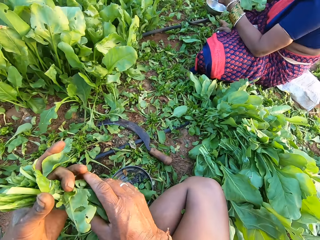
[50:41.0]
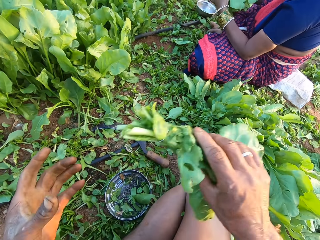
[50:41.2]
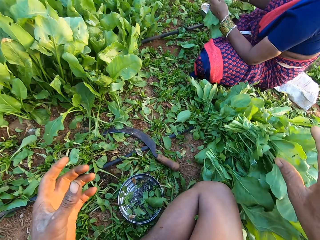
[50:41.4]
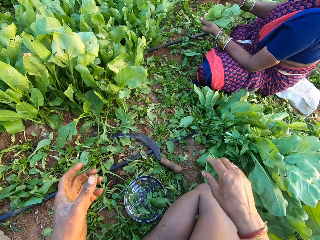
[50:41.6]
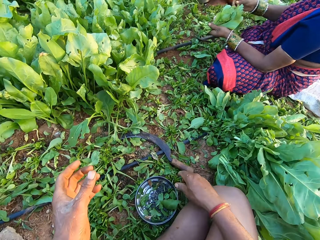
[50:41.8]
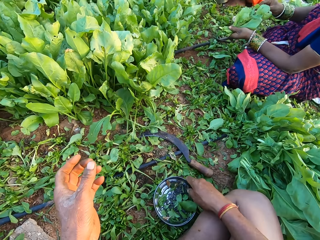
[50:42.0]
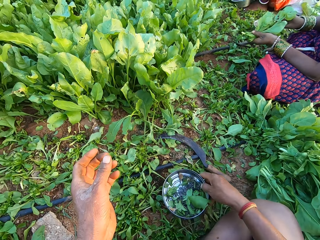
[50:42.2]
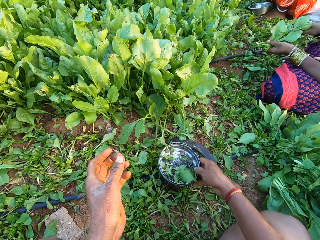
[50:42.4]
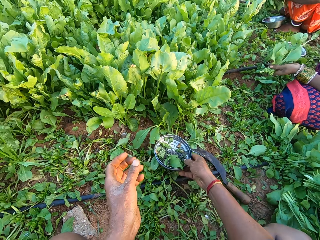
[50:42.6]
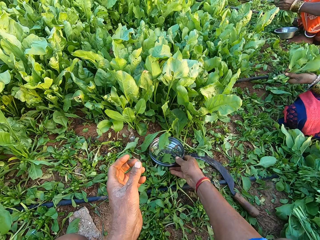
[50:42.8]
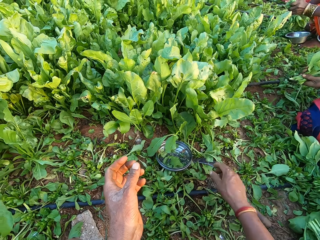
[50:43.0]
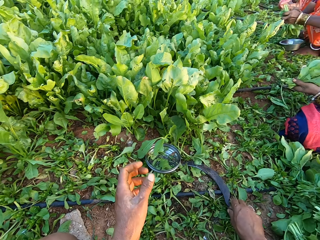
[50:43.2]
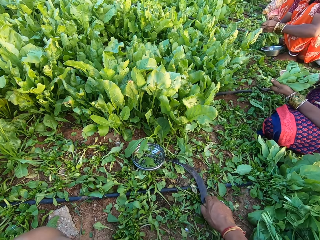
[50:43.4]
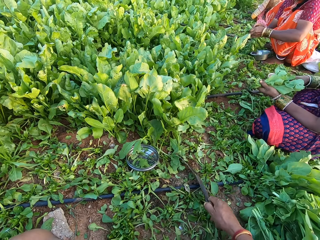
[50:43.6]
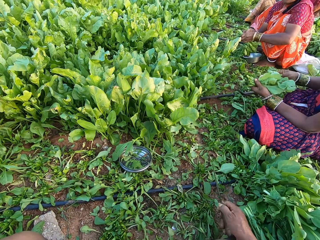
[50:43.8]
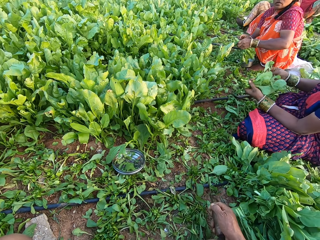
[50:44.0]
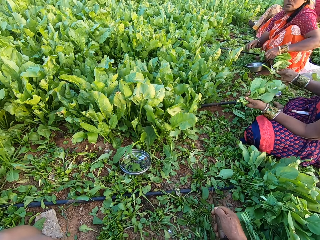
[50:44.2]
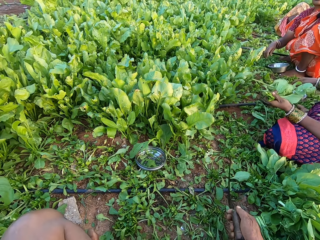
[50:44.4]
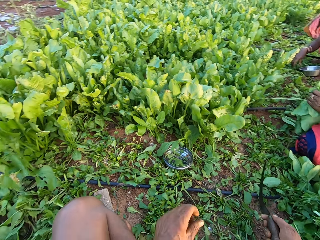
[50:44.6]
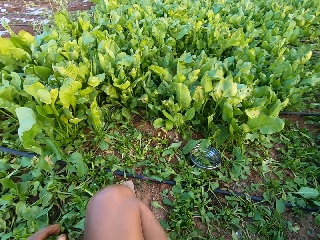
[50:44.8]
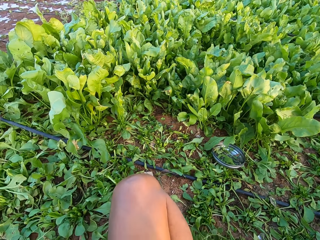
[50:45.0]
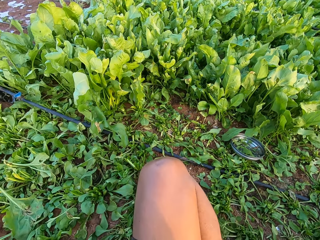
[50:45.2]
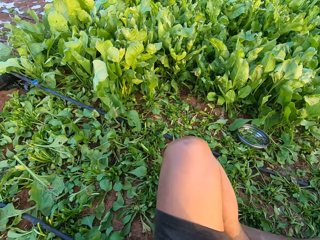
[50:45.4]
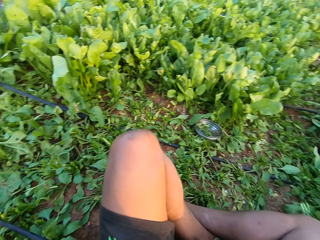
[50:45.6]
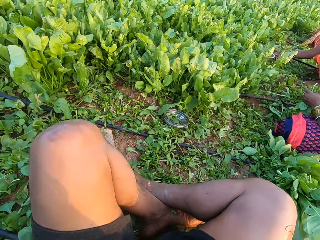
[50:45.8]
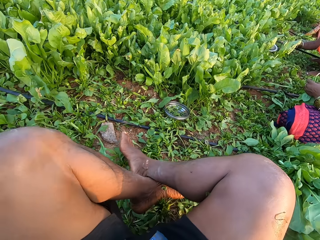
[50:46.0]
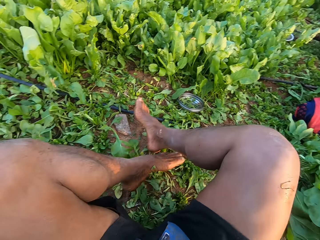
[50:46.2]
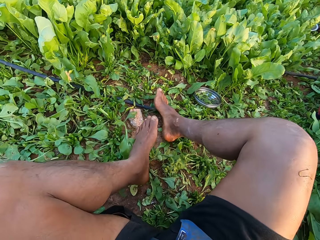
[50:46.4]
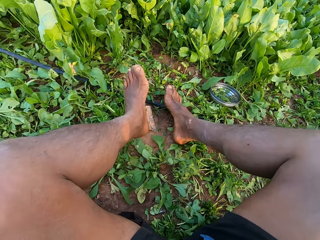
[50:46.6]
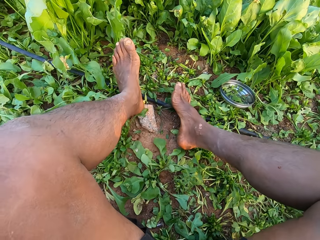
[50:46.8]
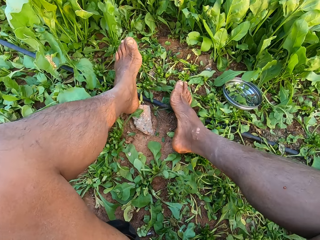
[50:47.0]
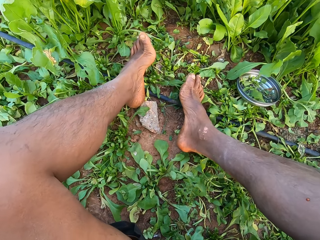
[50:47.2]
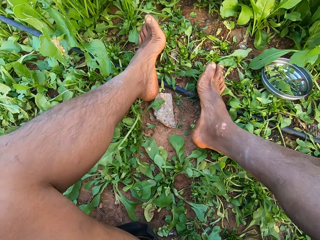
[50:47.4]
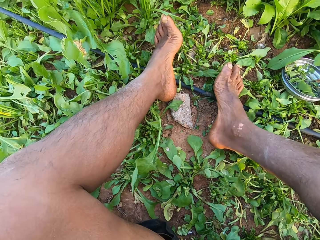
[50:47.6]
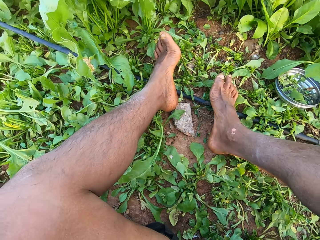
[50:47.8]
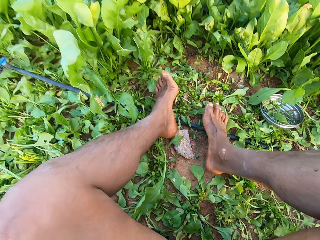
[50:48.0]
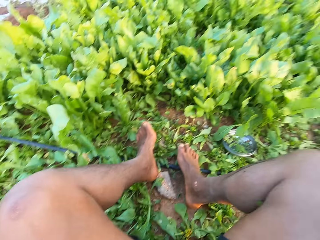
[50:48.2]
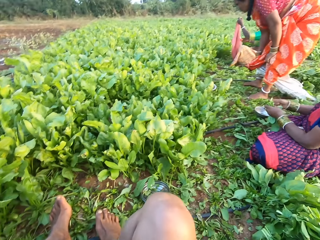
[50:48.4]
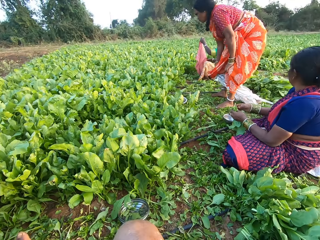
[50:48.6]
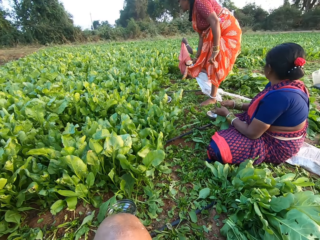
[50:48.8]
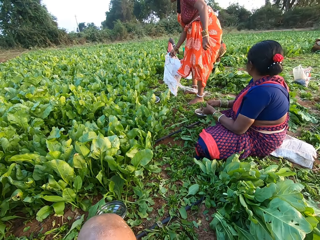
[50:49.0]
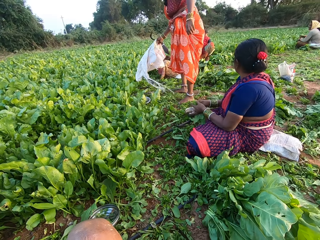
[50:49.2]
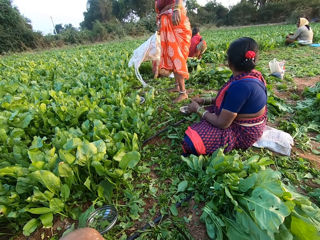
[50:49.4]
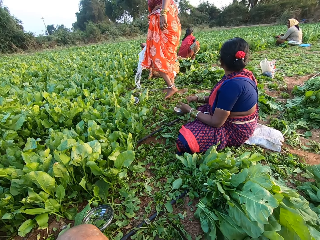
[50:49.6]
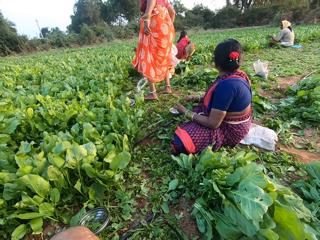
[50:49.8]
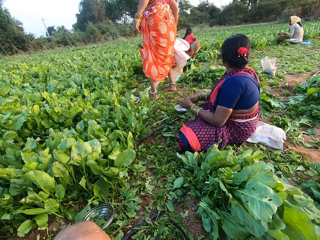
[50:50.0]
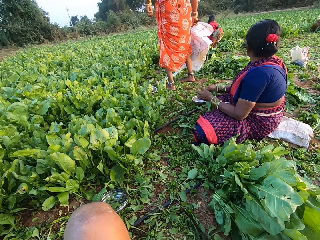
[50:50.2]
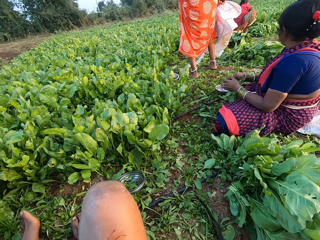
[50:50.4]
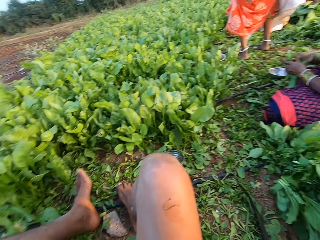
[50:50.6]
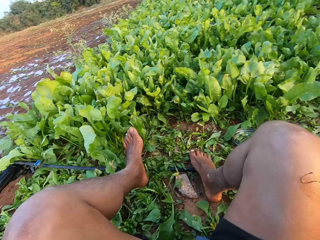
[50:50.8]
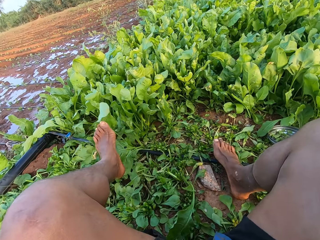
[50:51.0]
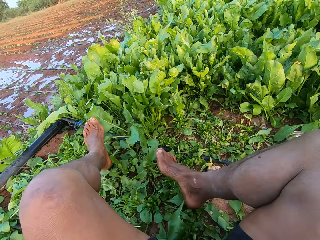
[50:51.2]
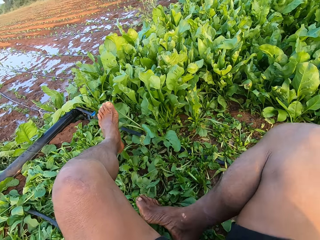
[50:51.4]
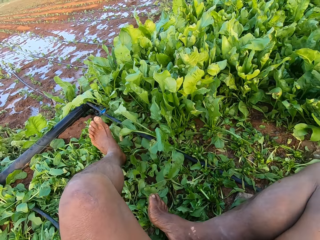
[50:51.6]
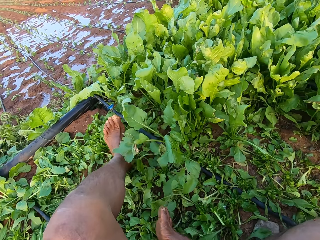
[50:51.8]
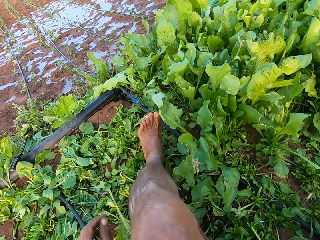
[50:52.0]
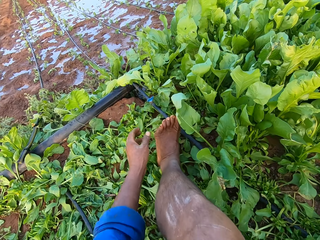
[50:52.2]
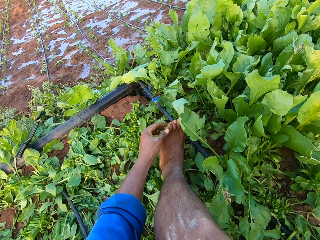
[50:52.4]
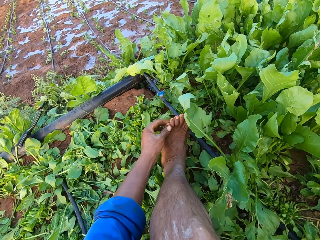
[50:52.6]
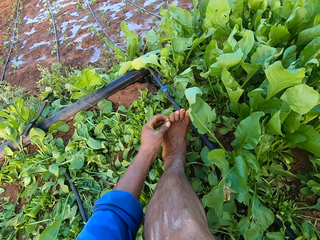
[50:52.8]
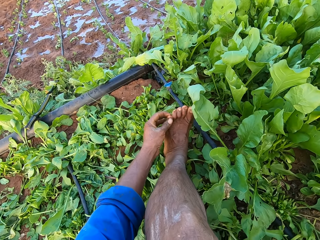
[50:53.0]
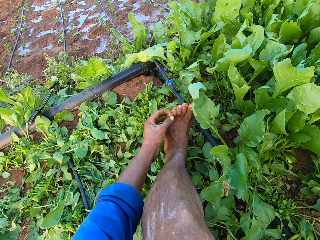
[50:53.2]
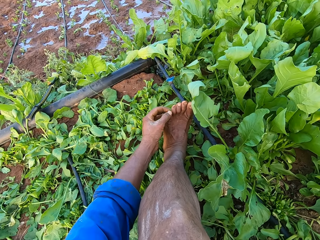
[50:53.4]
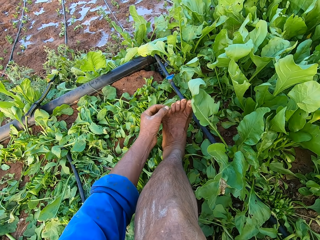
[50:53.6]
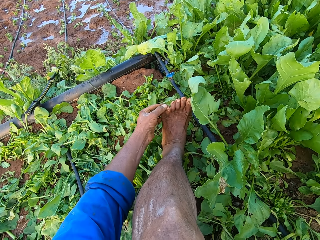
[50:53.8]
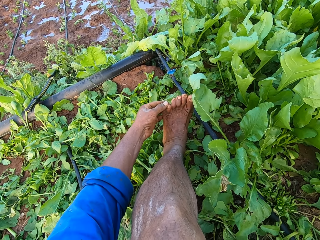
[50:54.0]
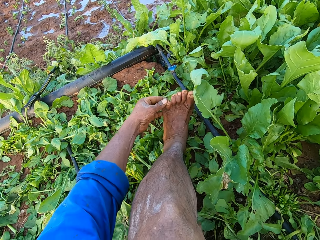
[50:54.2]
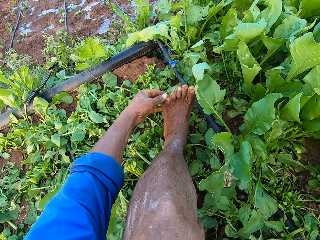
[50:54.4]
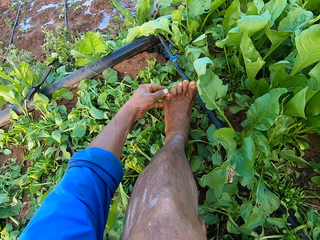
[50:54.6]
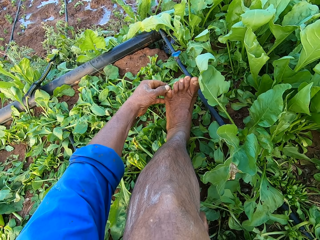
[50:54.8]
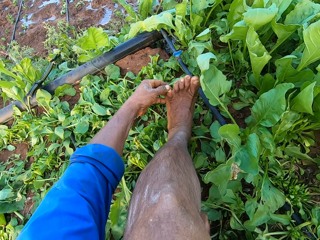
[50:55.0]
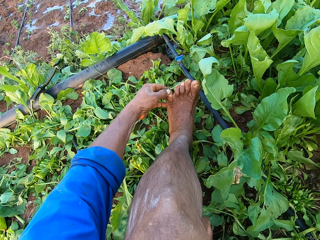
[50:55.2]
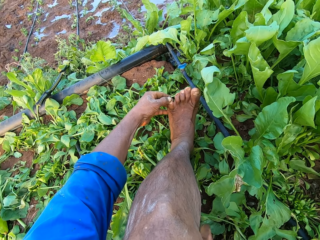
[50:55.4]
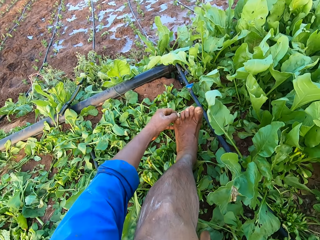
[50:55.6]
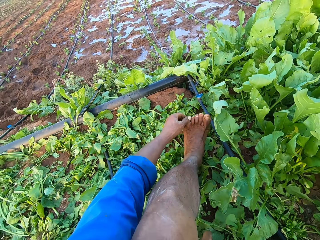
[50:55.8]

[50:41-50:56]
The camera wearer drops the collard green vegetable on the ground with his right hand. He moves the bowl on the ground with his right hand. He takes the plate in front. A woman removes some leaves from the collard green vegetables in her left hand with her right hand. Another woman holds some collard green vegetables with her left hand. The camera wearer picks the sickle from the ground with his right hand. He looks around. The first woman holds the collard green vegetable with both hands. The camera wearer touches his left foot with his left hand.

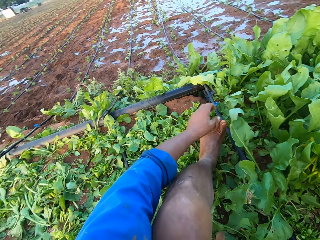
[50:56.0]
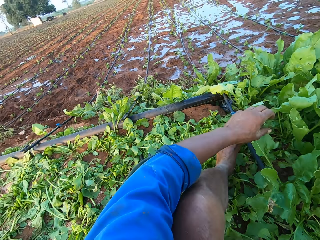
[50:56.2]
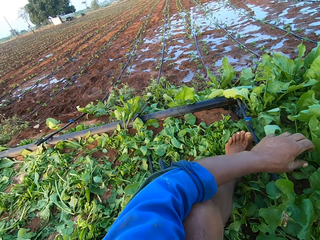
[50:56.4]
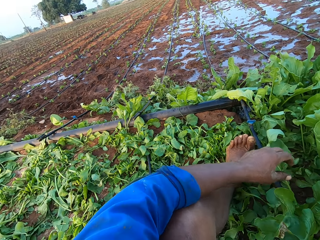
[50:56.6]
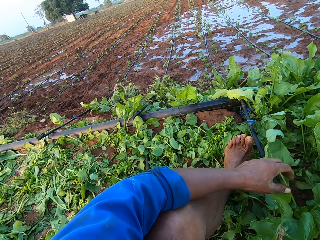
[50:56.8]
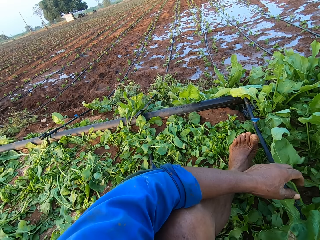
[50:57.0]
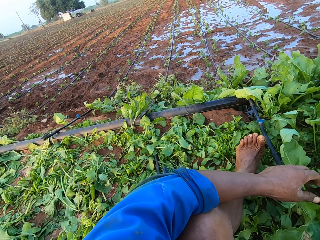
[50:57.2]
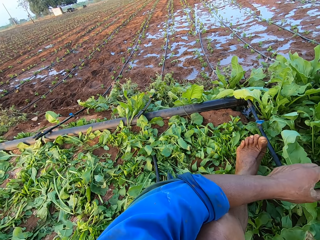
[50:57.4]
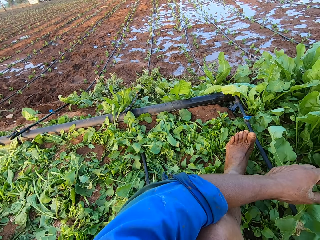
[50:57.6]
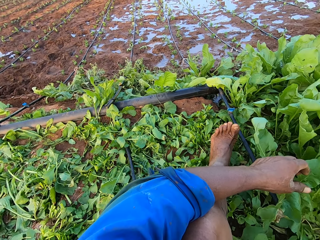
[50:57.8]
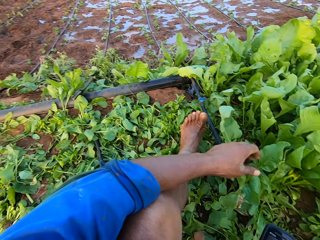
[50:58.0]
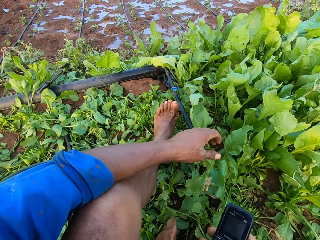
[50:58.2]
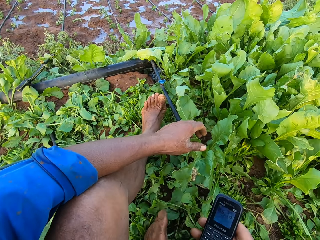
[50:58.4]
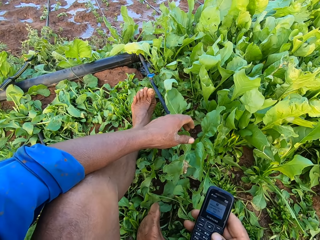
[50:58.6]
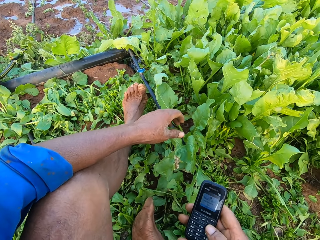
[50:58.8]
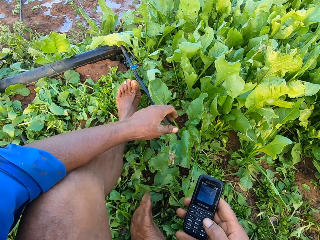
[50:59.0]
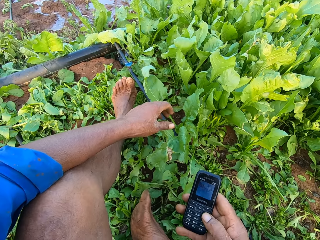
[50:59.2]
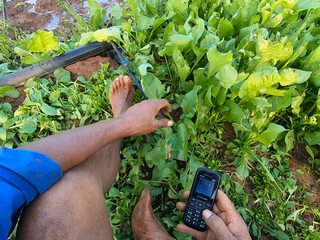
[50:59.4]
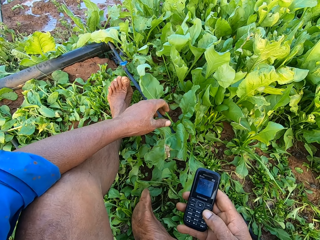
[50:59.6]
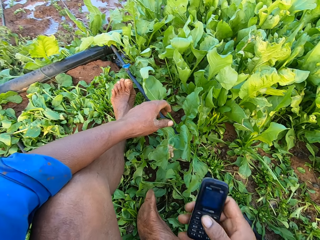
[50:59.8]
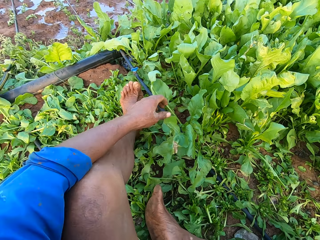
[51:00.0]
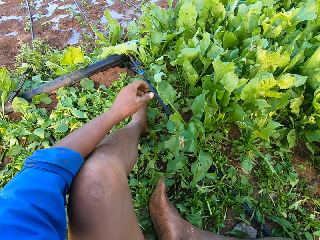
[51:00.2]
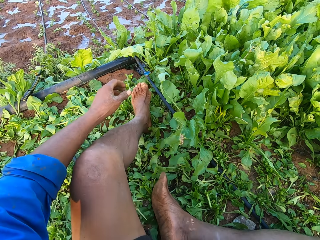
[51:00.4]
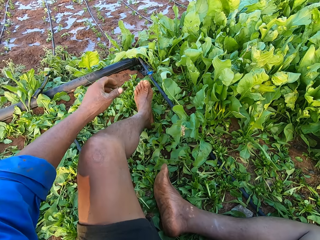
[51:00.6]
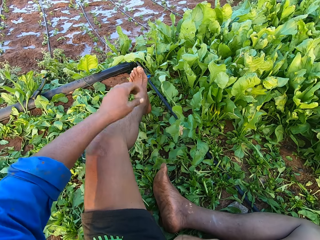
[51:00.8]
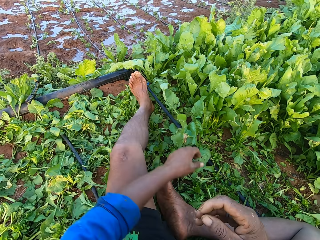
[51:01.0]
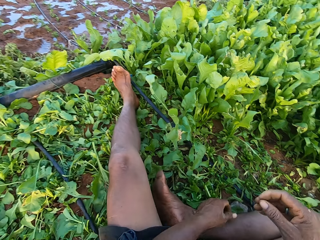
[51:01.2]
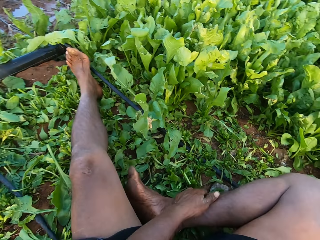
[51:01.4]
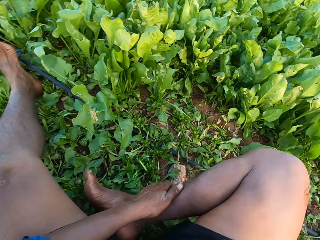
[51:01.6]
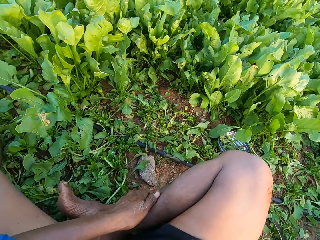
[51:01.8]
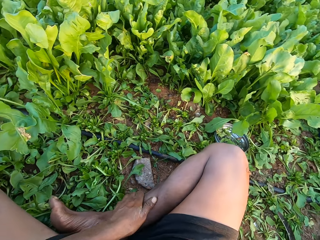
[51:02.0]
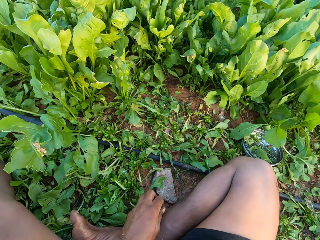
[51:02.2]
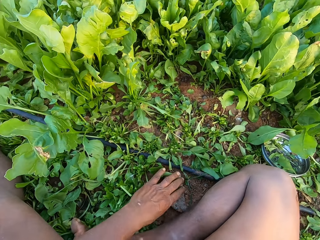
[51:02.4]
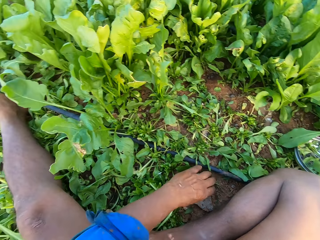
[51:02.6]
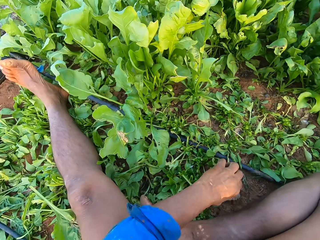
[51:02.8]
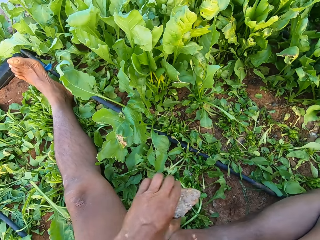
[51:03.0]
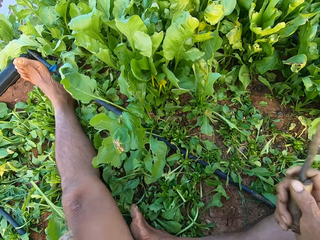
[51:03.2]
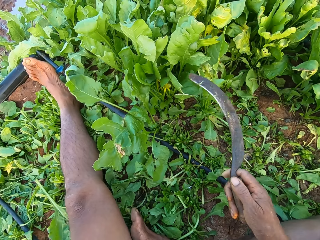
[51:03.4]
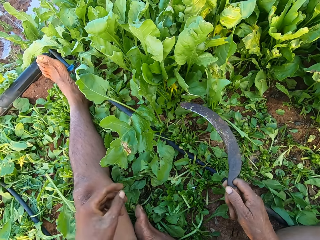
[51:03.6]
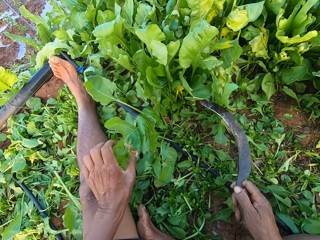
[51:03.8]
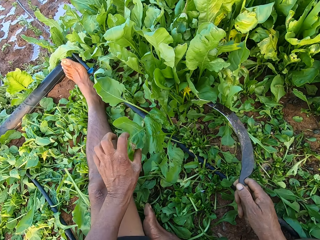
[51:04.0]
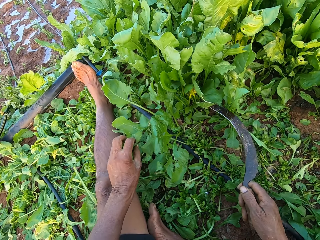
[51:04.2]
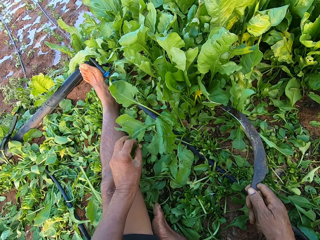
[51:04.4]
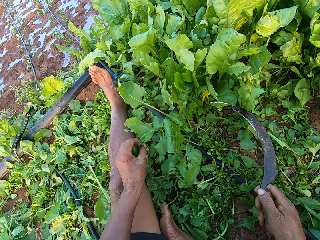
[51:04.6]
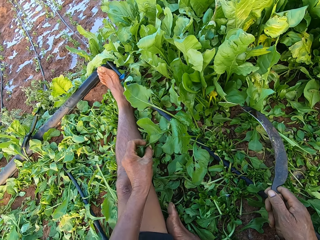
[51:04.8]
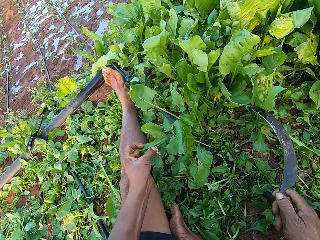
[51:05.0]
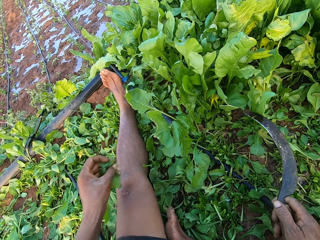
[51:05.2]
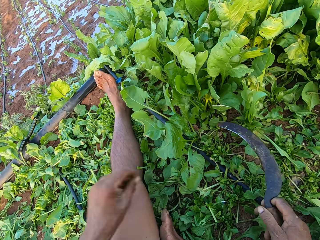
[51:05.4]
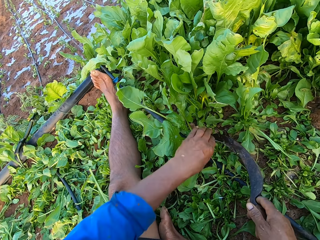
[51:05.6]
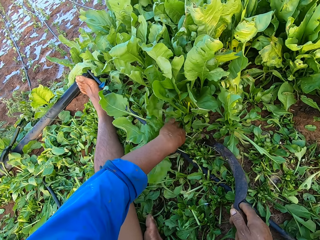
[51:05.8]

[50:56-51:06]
The camera wearer holds a phone with his right hand and operates the phone. He moves a stone on the ground with his left hand. He holds the sickle with his right hand. He cuts a collard green vegetable with his left hand.
